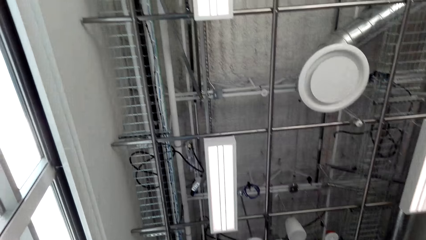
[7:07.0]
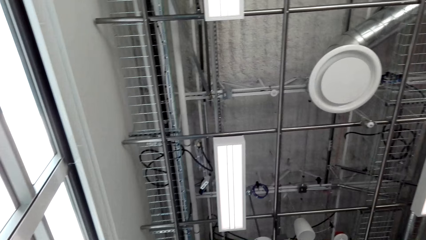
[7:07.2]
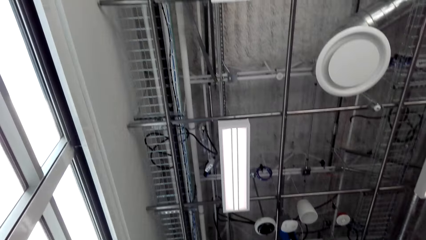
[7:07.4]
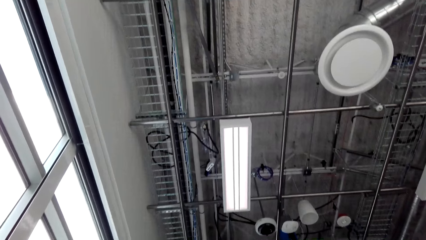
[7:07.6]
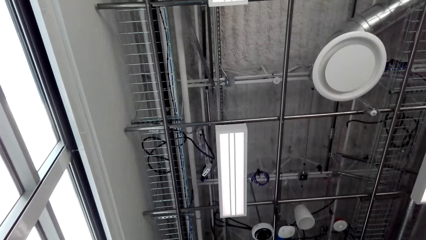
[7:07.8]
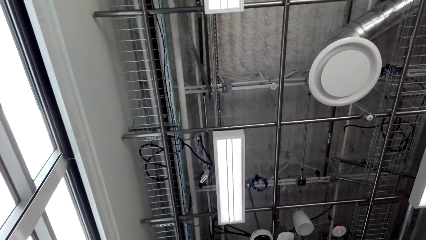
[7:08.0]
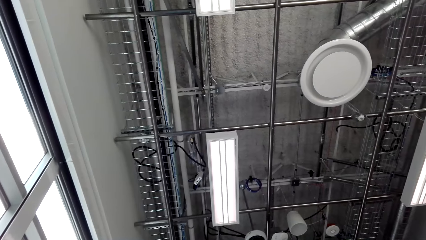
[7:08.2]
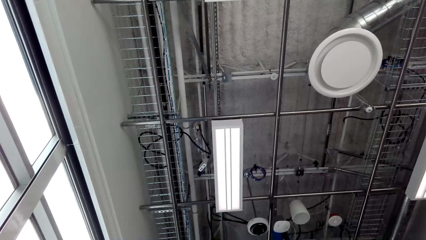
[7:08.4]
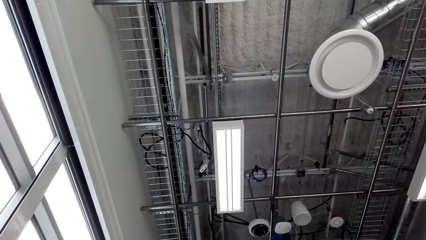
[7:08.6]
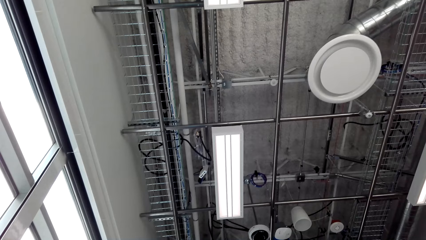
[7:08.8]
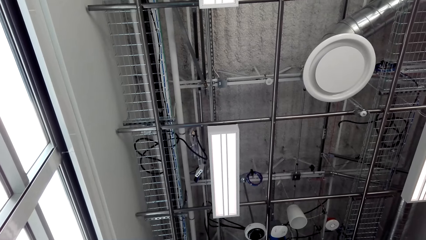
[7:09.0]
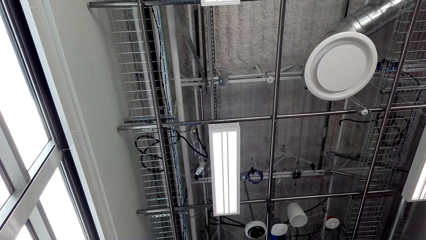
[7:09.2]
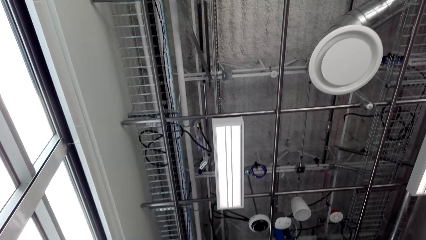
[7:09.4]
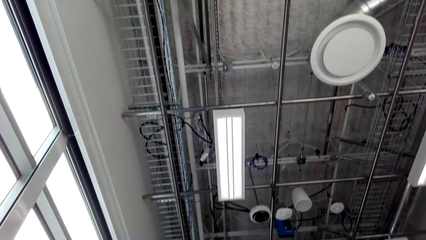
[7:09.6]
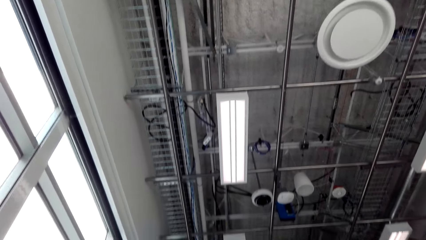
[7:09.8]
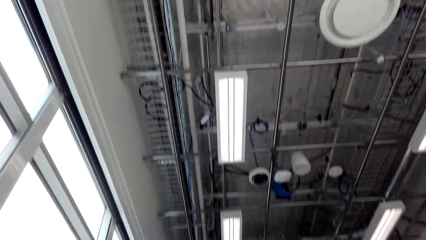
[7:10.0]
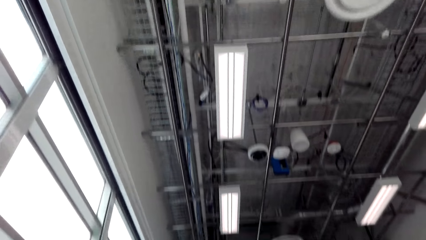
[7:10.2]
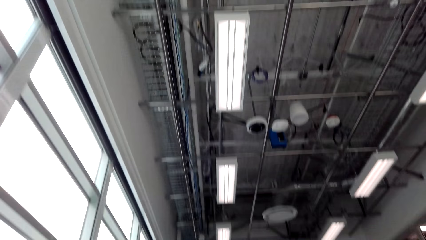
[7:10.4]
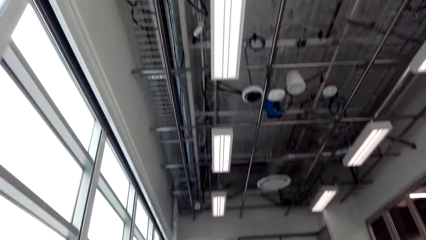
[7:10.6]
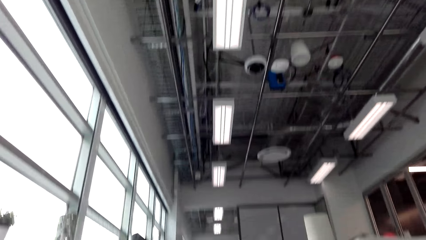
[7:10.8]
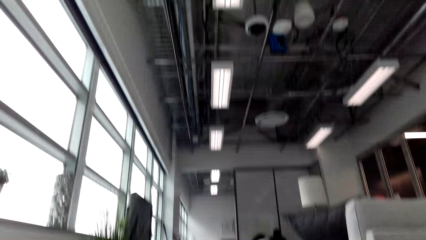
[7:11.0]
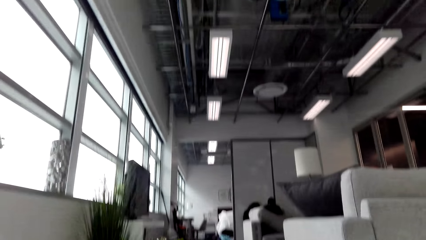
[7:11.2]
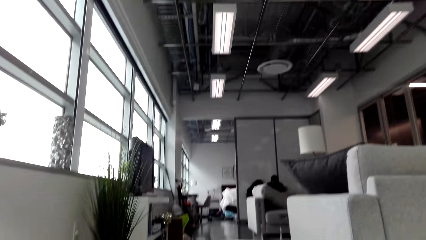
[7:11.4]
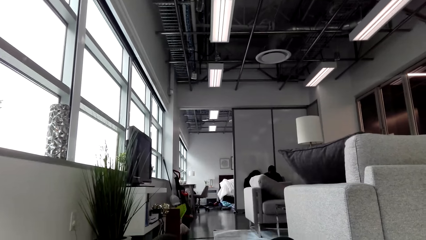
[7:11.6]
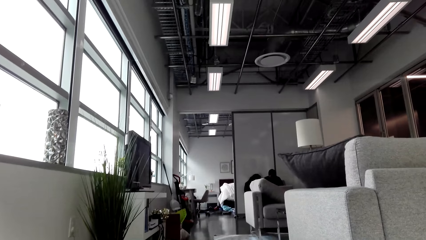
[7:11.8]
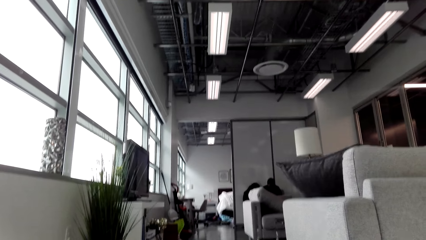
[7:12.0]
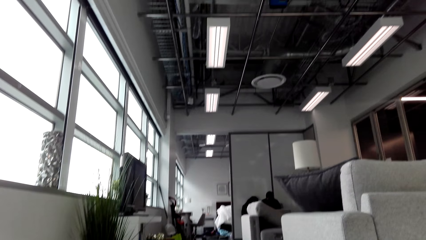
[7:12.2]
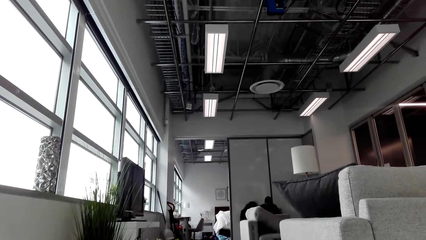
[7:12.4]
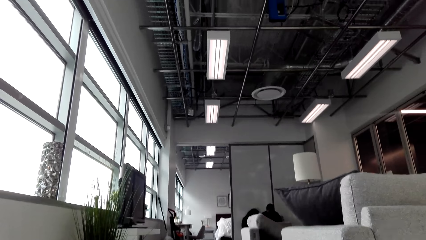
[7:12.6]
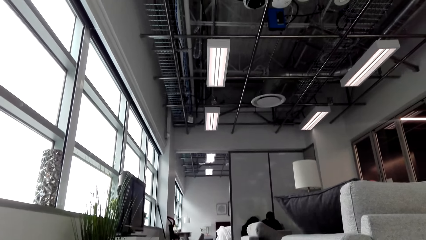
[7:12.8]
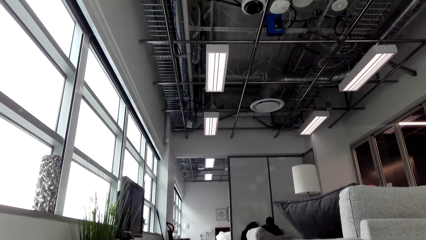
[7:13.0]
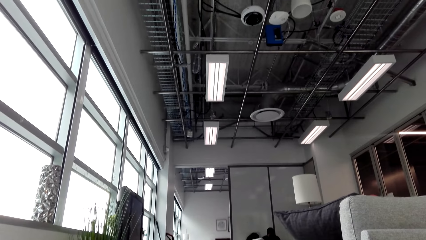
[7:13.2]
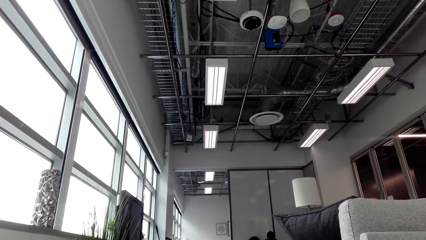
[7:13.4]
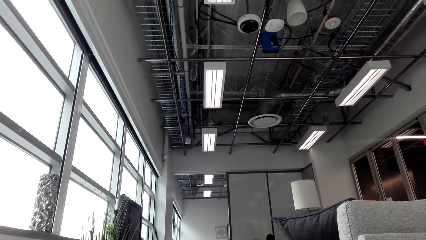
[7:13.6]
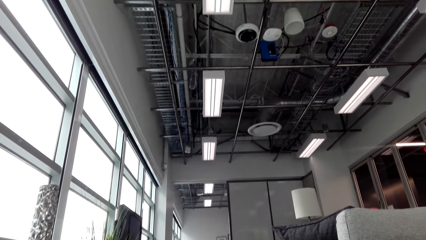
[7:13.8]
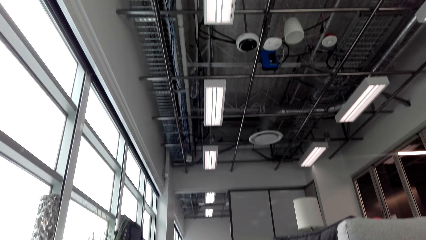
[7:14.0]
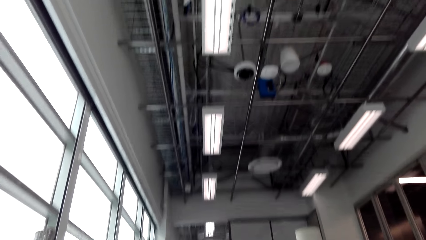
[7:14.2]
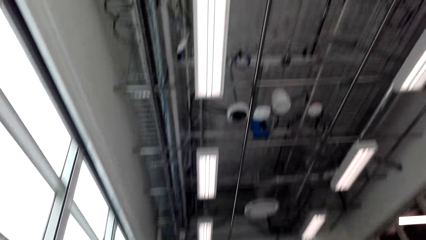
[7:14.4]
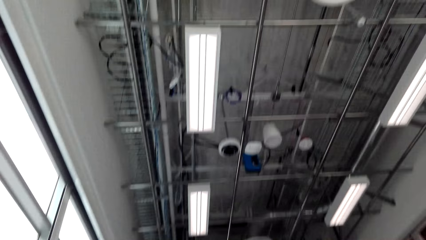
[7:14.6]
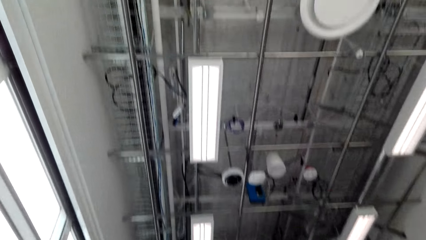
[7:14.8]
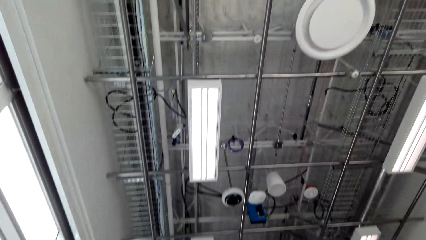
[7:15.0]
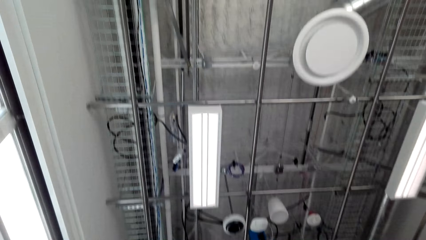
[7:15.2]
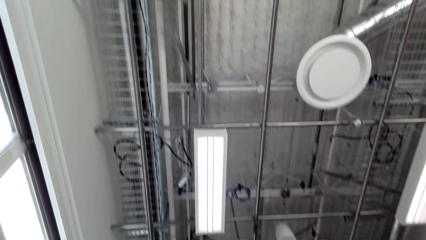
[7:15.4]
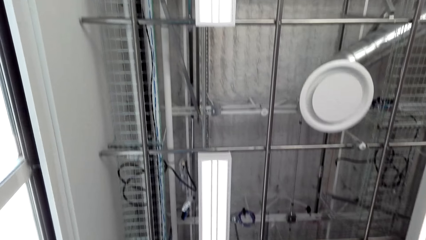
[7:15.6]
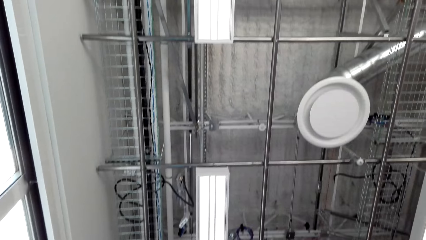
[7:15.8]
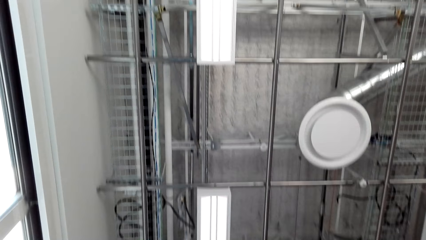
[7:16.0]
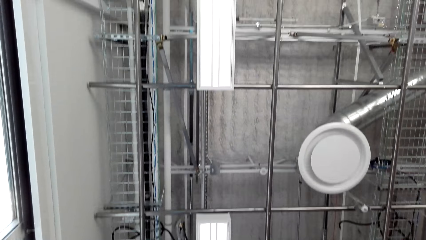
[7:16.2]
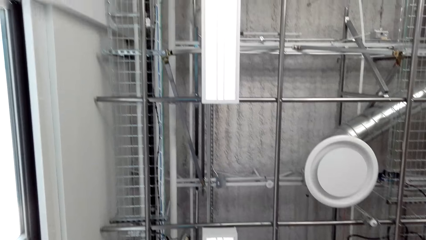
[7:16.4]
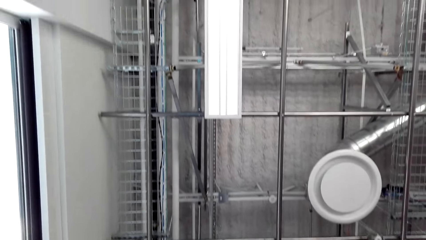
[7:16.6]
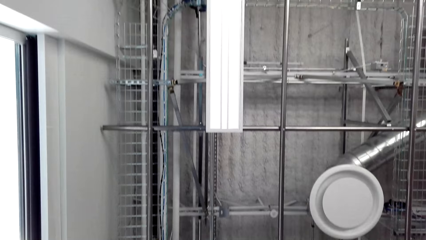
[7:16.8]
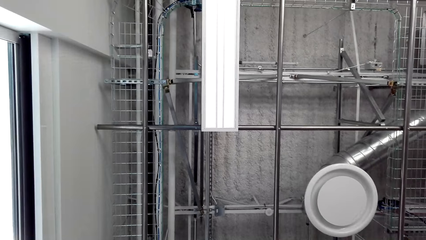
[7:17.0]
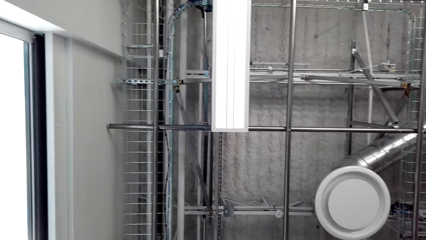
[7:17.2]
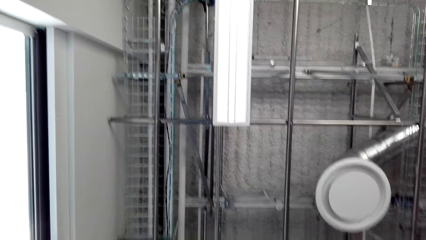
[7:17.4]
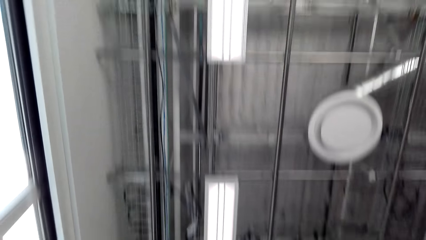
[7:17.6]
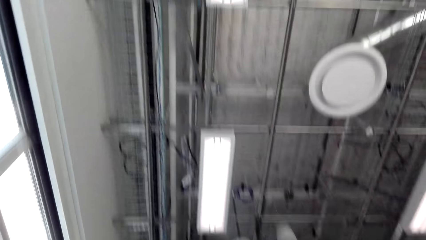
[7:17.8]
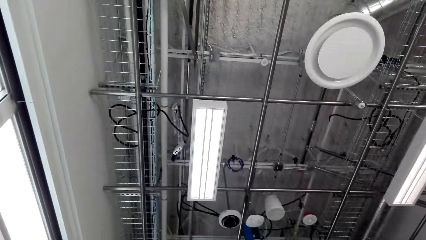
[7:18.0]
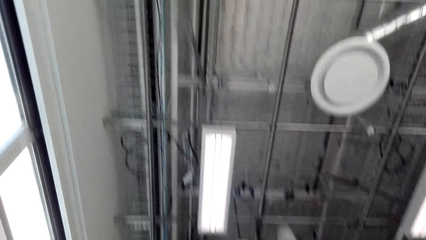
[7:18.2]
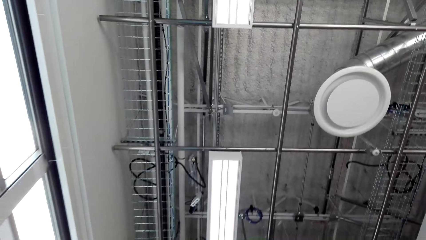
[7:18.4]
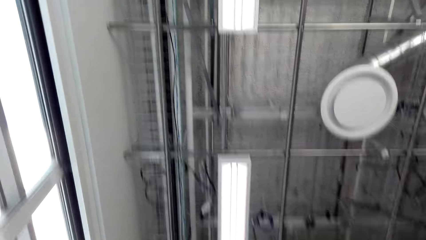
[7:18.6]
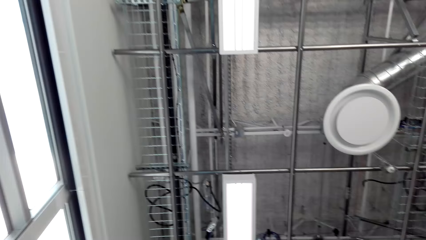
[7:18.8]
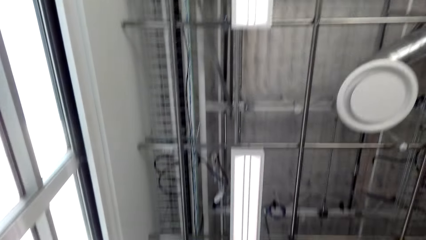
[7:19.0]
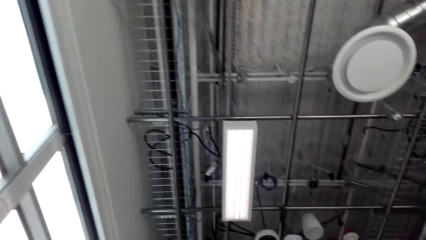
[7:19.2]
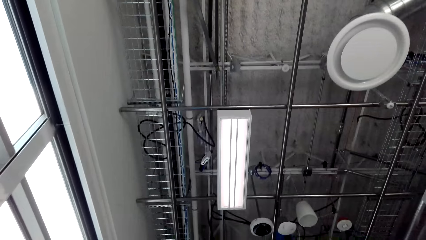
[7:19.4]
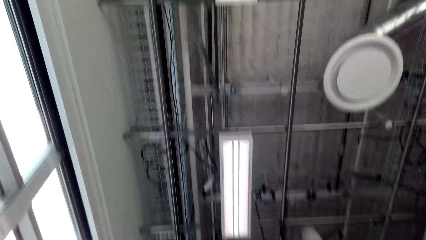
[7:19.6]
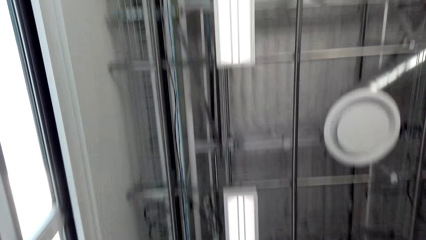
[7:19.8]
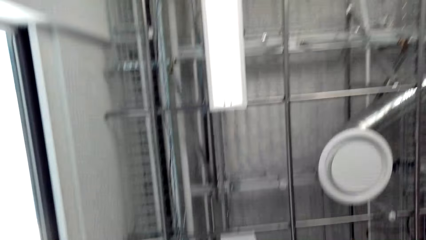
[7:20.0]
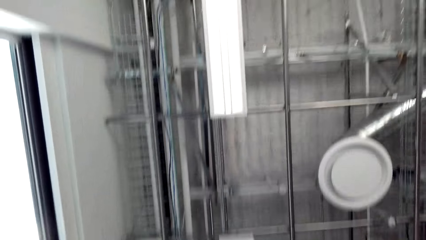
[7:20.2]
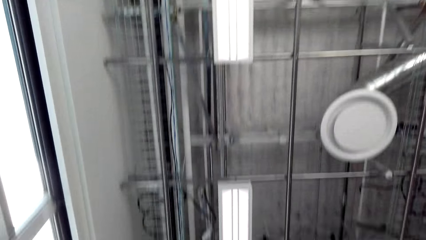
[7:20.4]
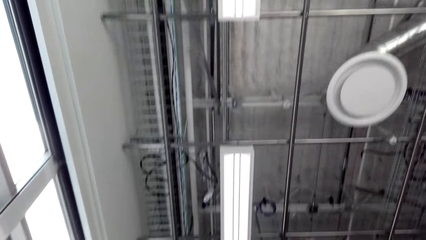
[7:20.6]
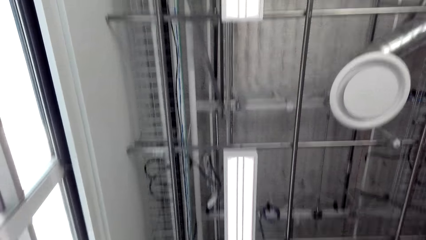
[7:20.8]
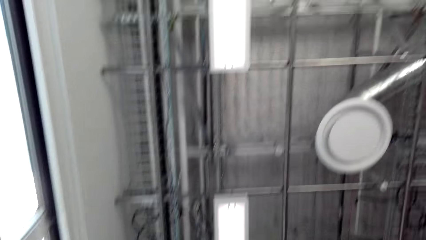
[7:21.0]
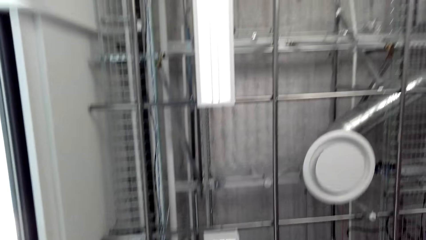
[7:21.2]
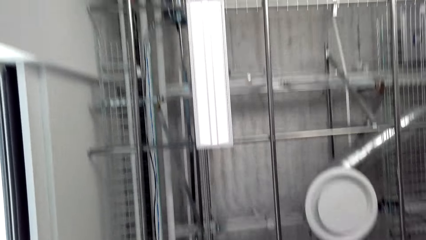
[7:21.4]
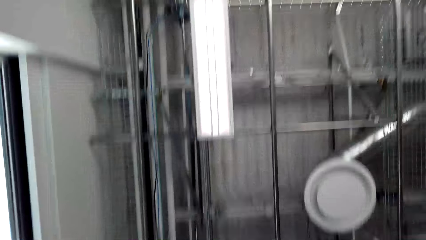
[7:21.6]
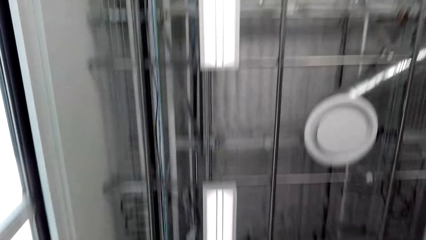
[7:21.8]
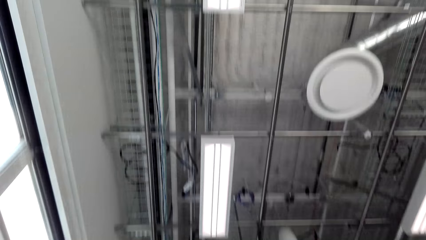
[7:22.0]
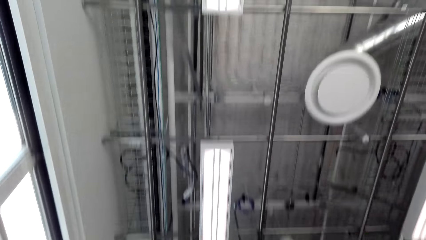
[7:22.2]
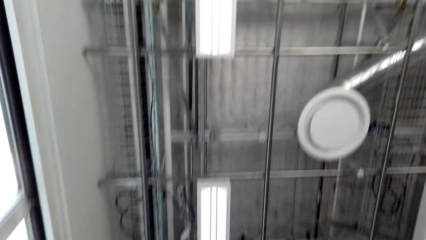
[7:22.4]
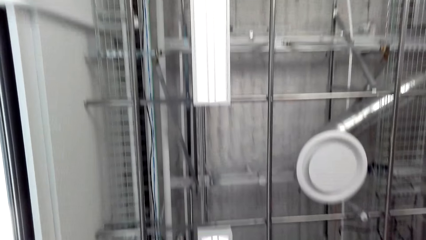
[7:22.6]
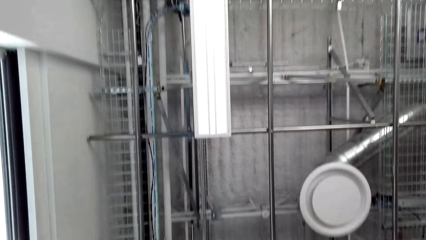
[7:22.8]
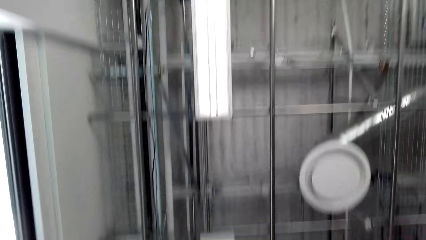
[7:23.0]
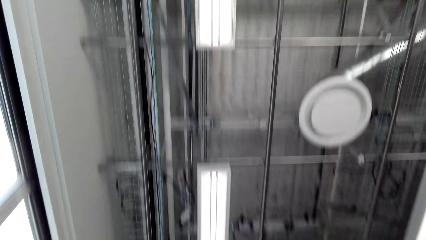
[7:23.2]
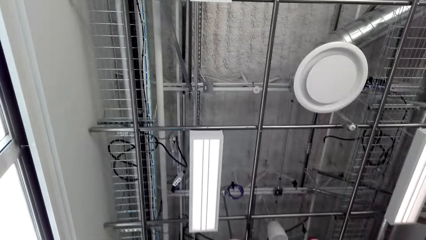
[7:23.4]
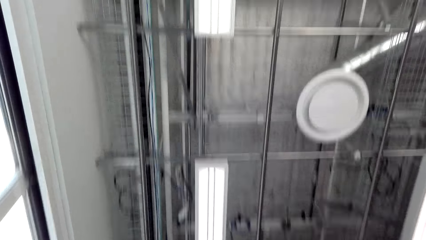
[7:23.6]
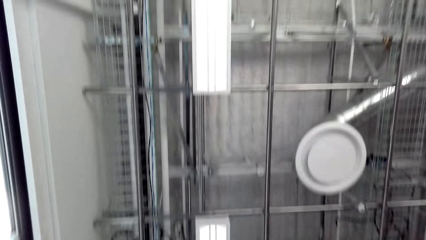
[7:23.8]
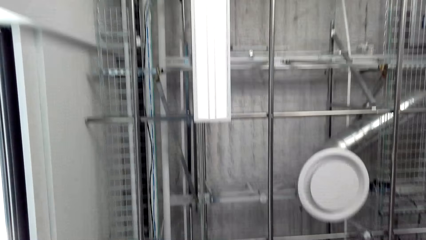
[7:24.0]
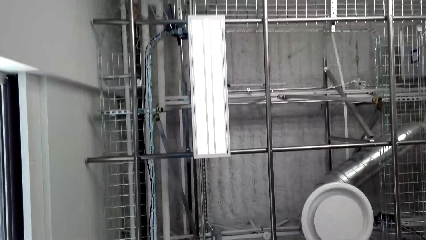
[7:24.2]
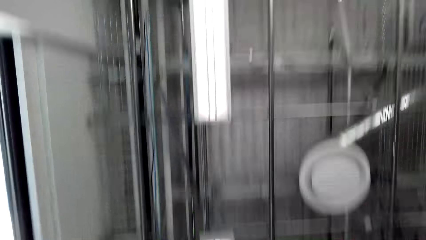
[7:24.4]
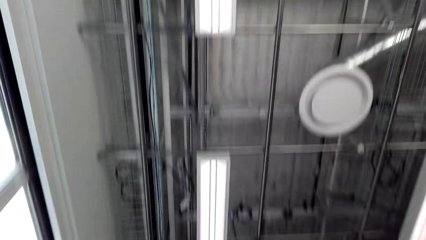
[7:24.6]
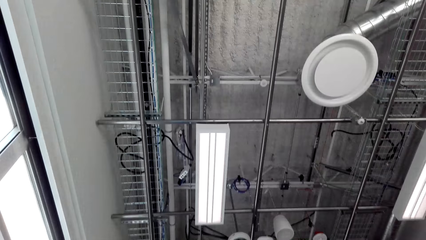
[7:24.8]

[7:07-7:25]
The camera wearer looks around repeatedly. They exercise in the house.
